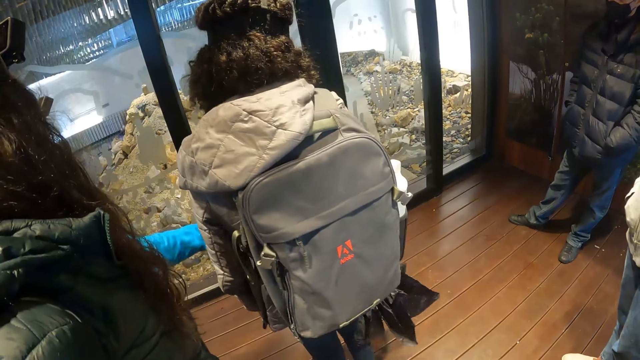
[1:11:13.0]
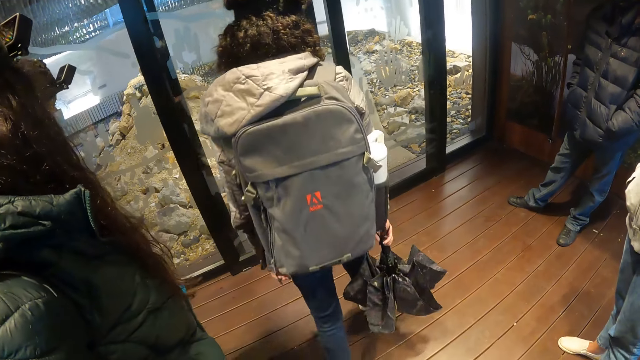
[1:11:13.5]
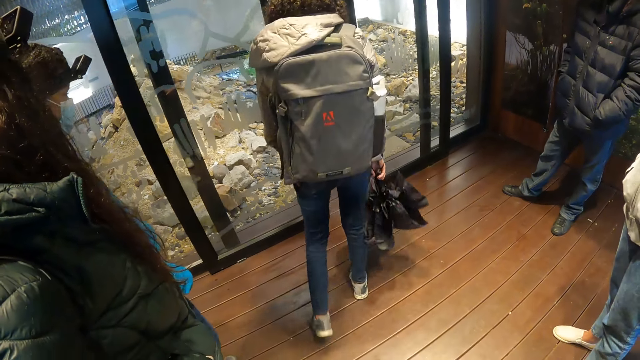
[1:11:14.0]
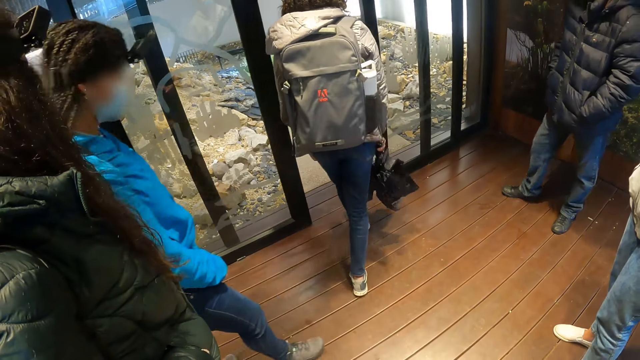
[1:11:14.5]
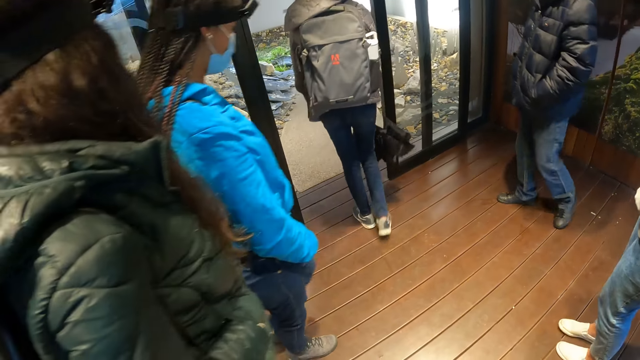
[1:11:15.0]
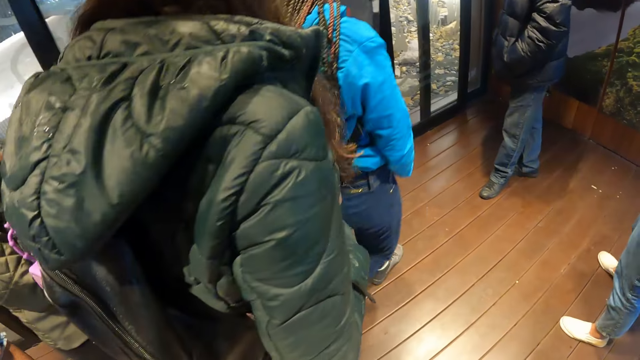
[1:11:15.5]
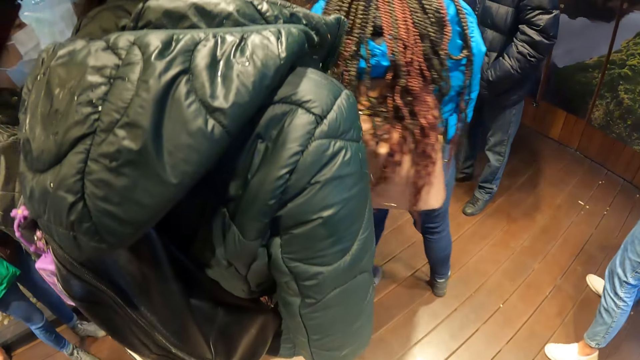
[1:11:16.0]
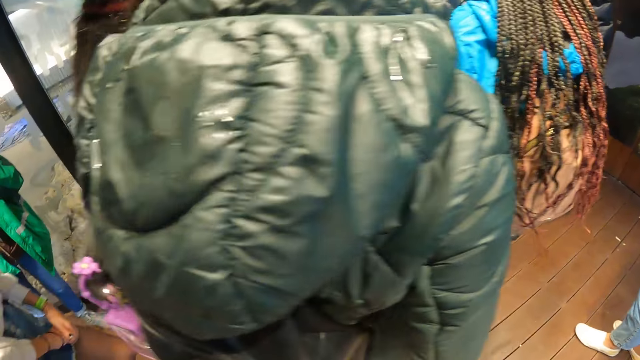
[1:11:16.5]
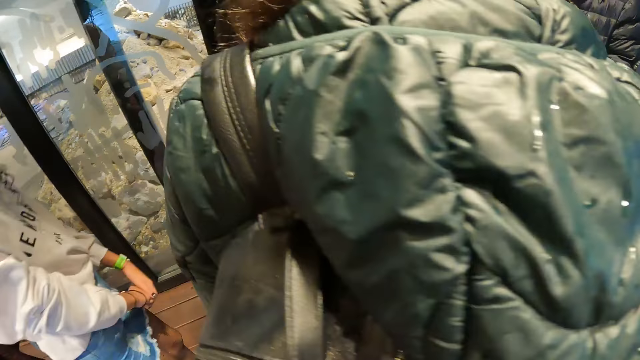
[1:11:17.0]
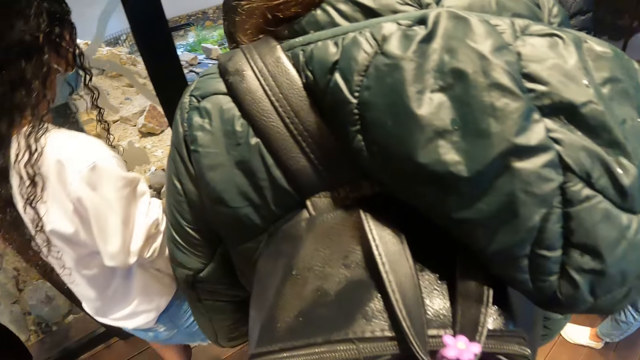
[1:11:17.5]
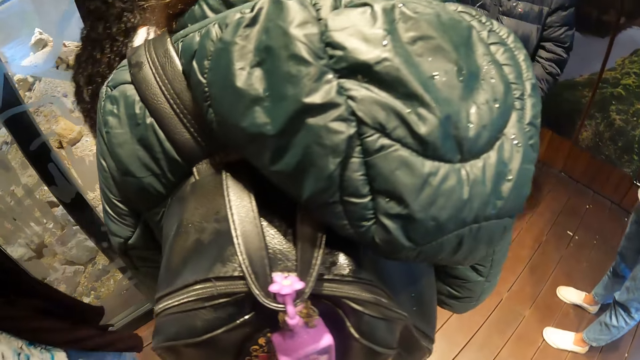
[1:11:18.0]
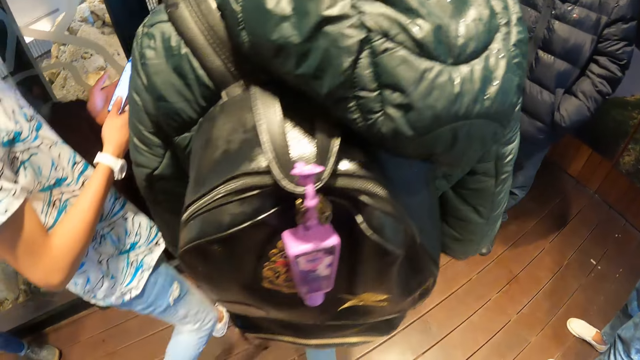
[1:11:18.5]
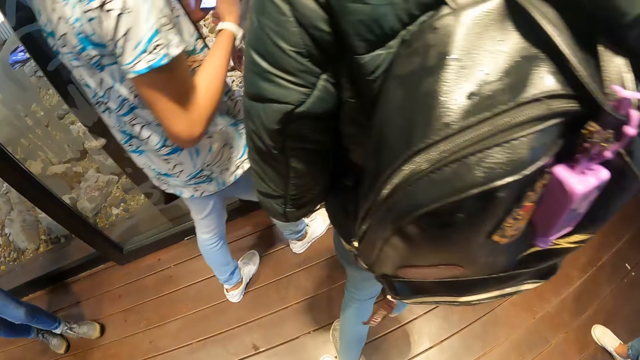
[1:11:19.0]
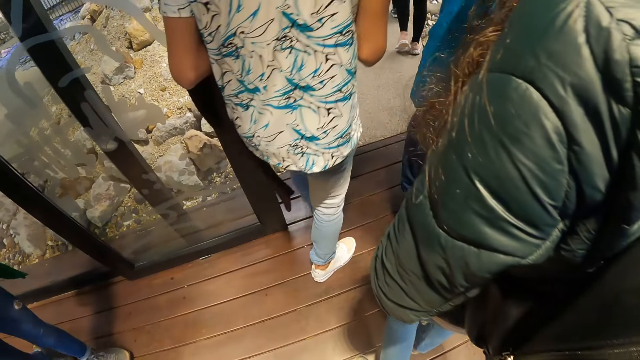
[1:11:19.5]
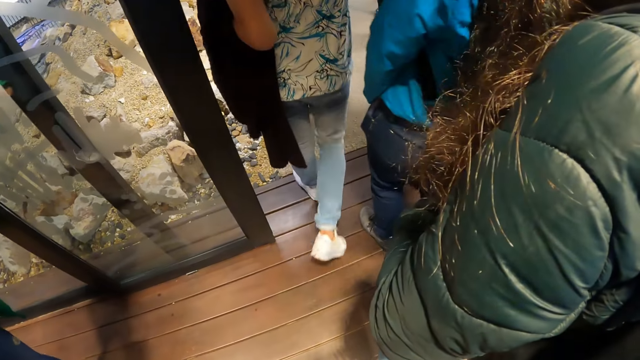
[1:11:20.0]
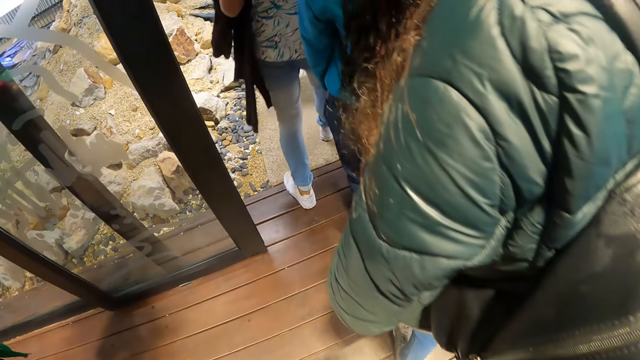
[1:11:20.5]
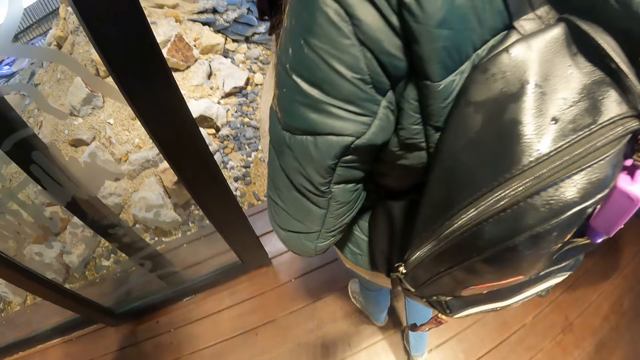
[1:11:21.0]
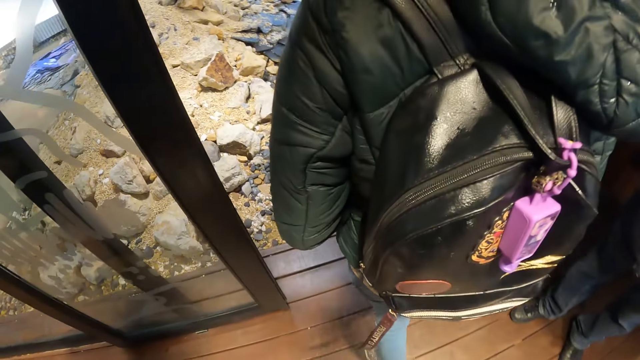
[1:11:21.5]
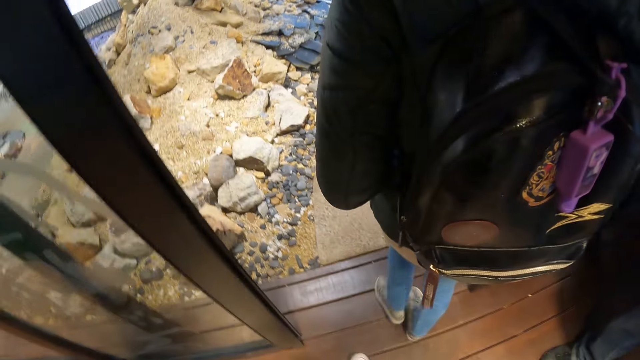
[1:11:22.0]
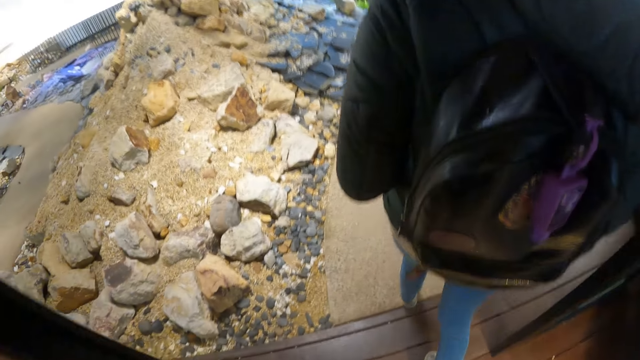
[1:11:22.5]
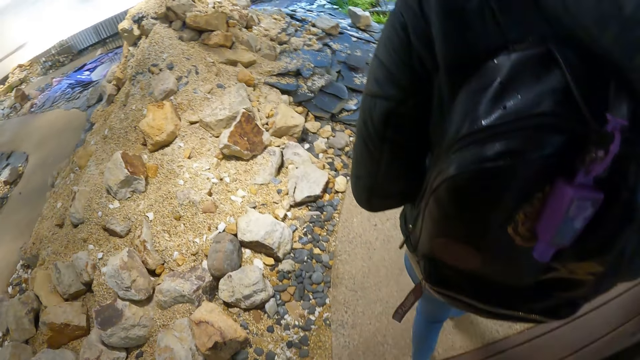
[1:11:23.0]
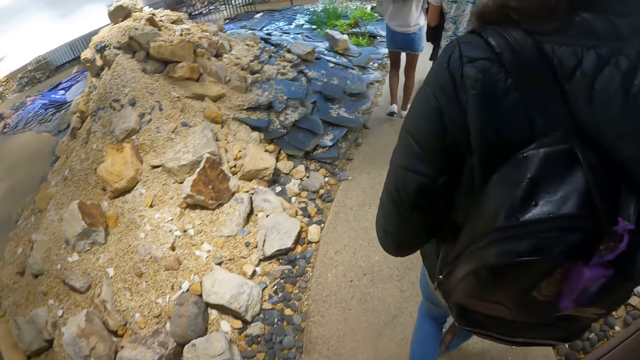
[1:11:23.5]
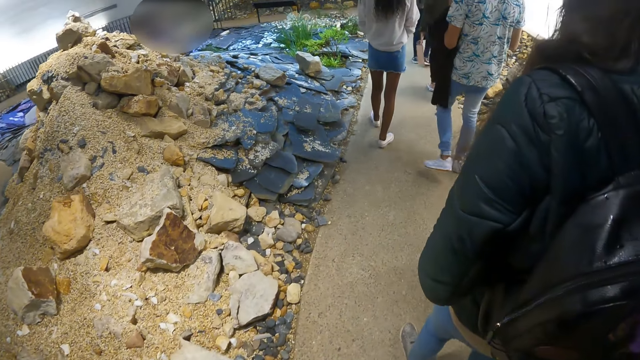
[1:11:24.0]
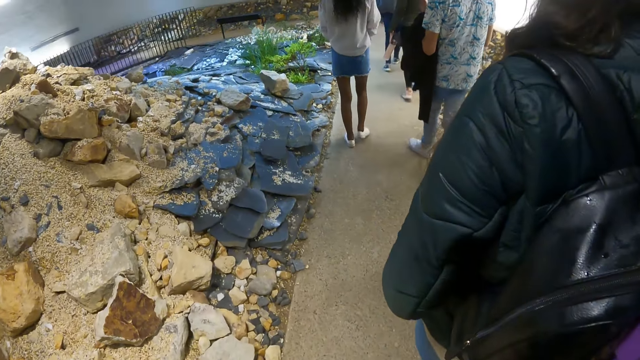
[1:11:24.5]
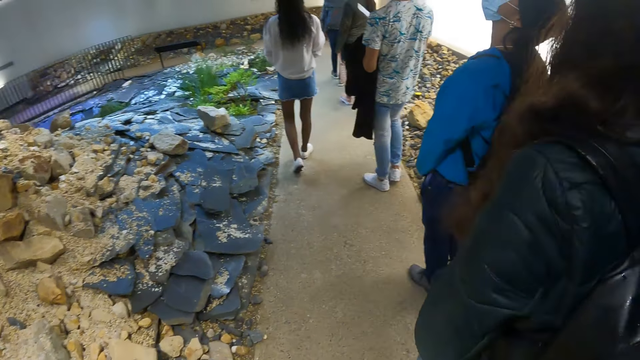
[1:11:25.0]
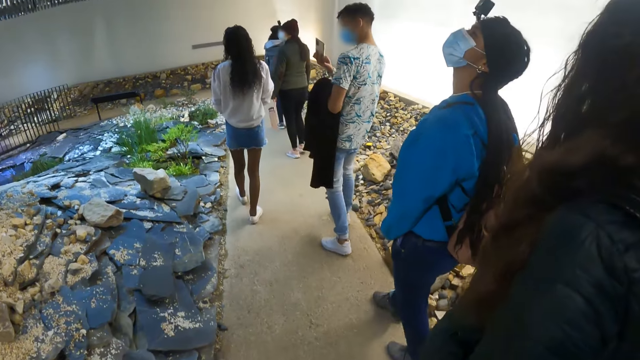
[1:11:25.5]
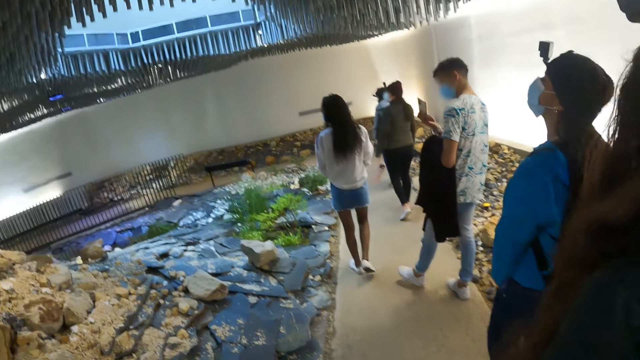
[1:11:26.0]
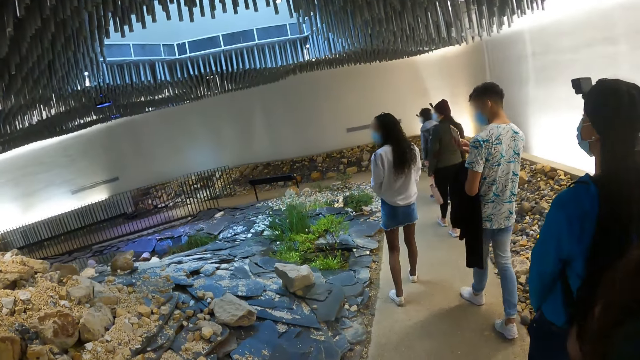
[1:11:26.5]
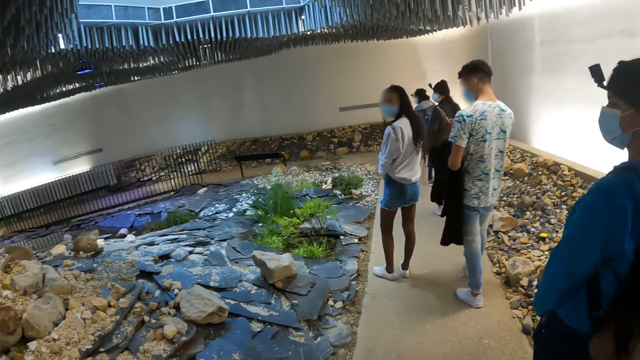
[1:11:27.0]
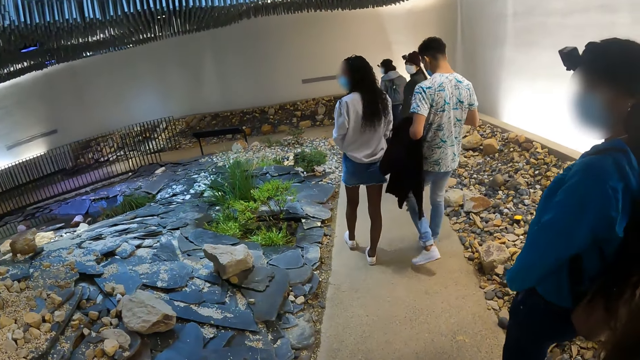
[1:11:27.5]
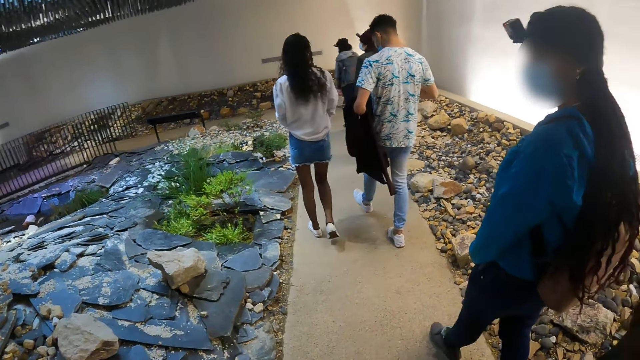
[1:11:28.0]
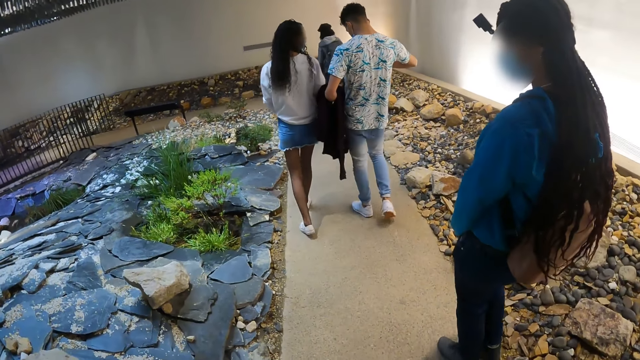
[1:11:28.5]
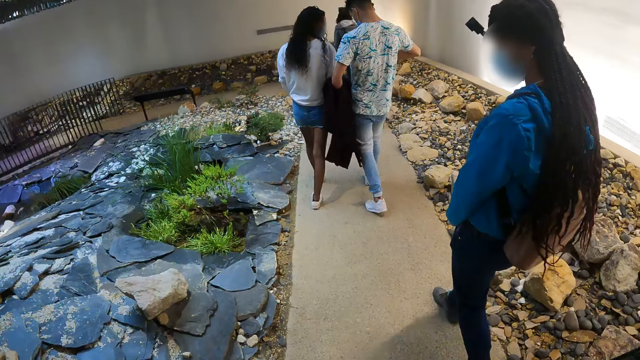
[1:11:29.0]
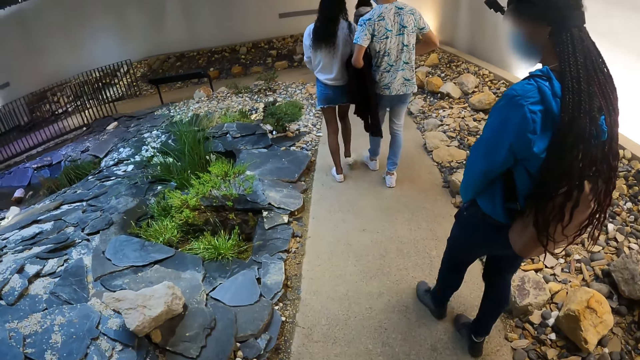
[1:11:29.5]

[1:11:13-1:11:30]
The camera wearer exits the lobby with the group of people. The man holds a phone with both hands. The camera wearer walks around. They enter into a yard with the group of people. The man holds up the phone with his right hand.

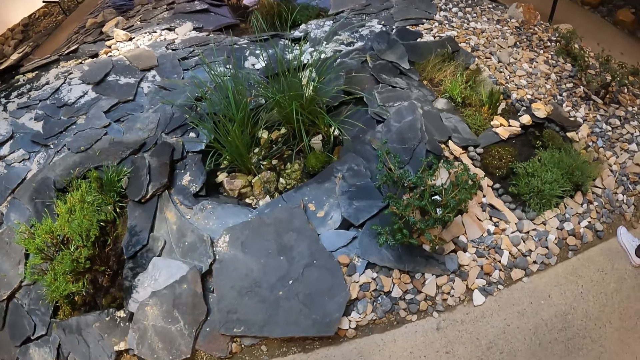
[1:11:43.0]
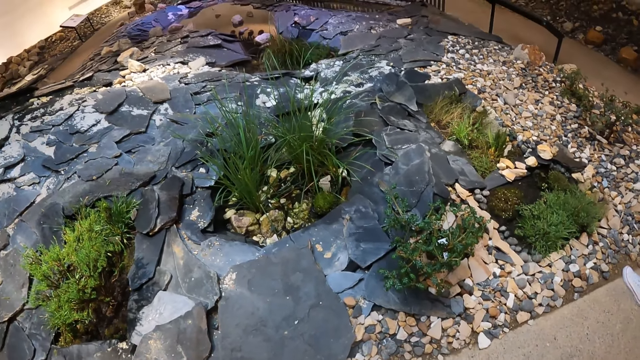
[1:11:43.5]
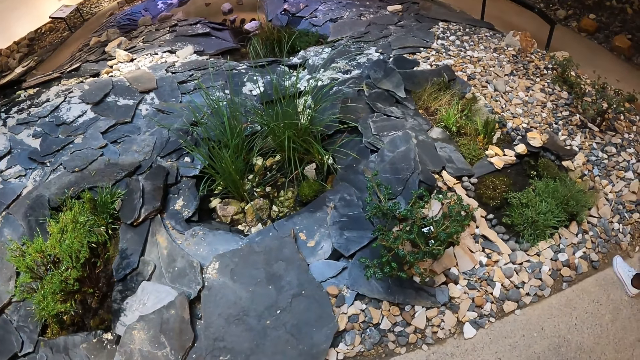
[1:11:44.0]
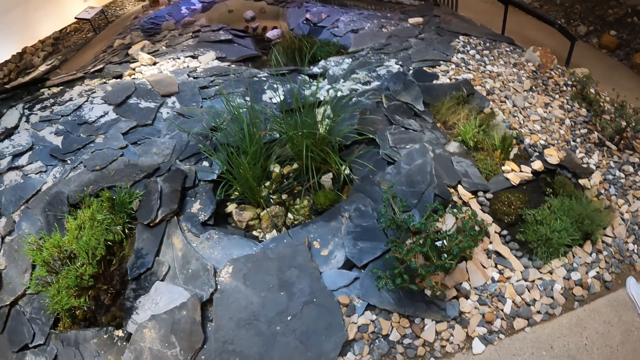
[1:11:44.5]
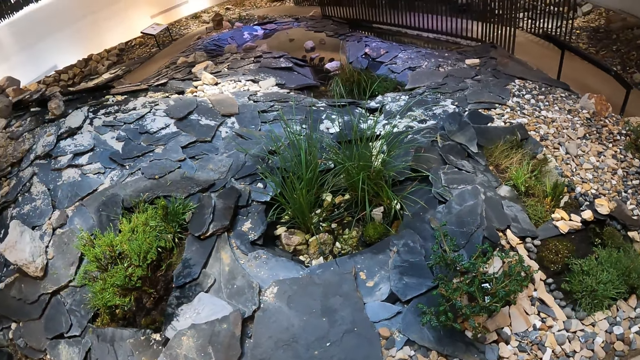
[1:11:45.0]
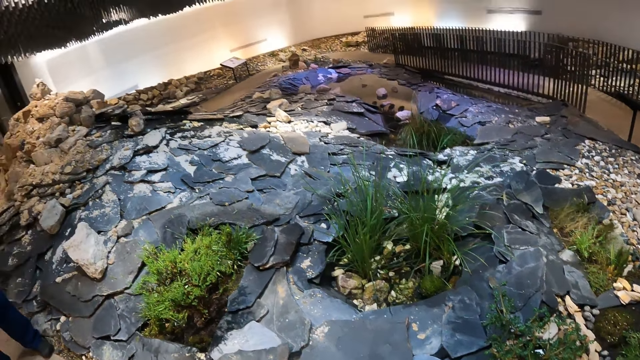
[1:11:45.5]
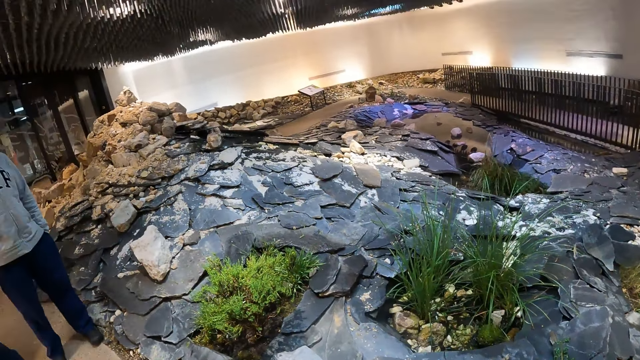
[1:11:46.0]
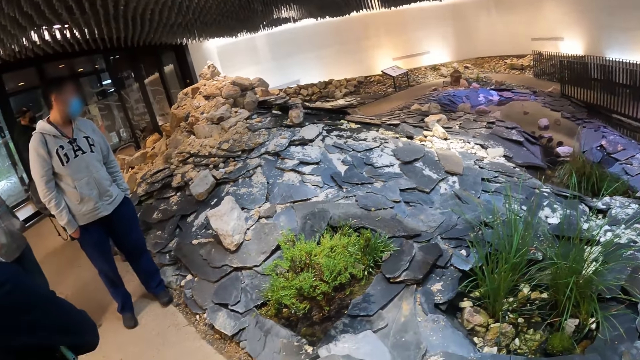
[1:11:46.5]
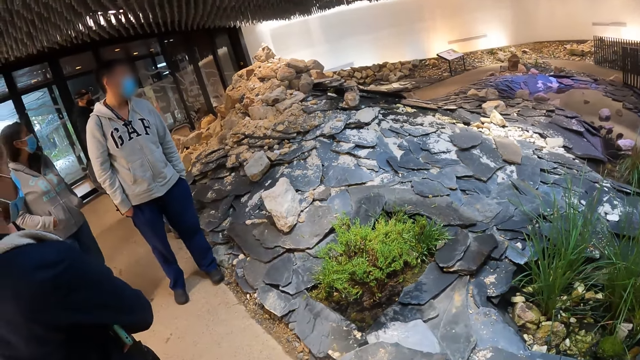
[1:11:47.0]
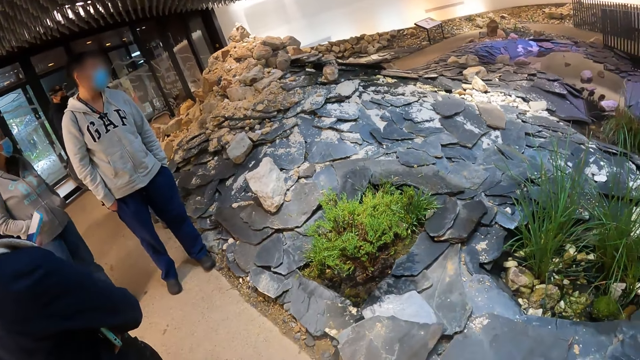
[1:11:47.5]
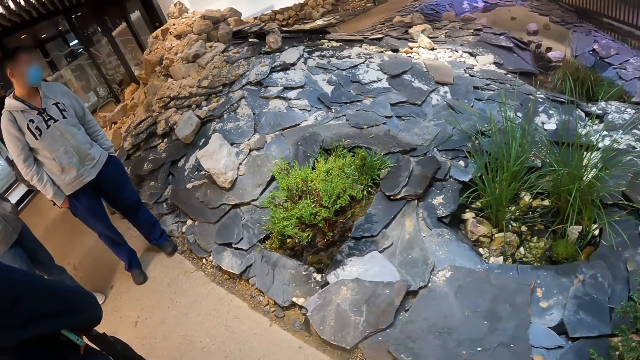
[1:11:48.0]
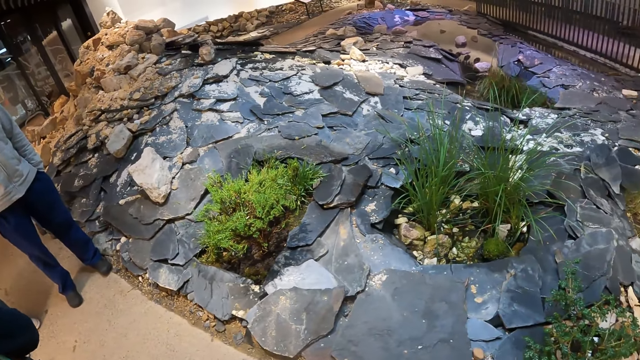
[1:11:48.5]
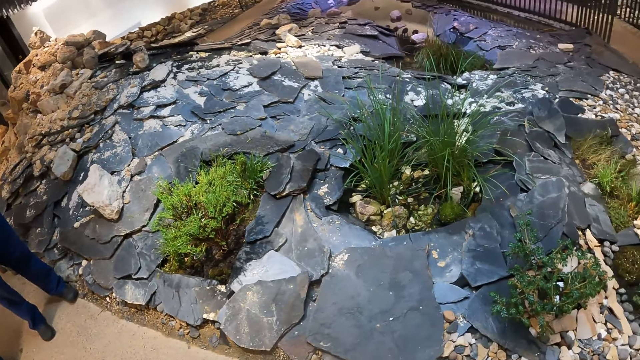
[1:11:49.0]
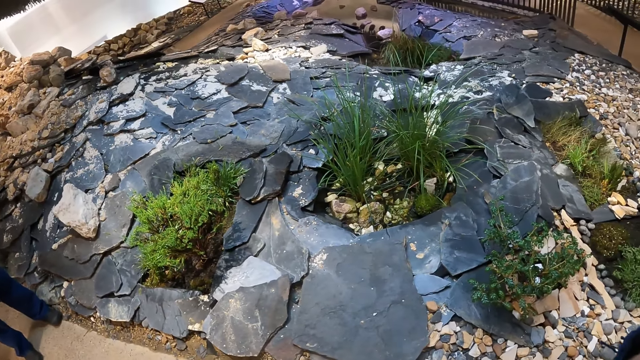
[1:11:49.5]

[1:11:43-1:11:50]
The camera wearer looks around.
